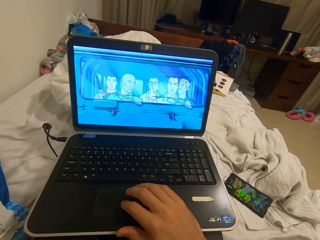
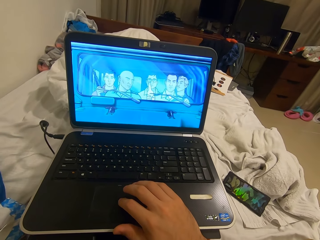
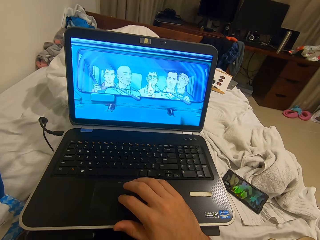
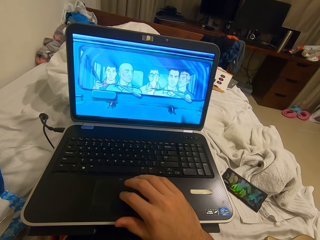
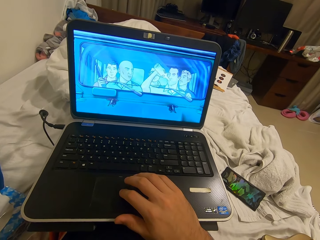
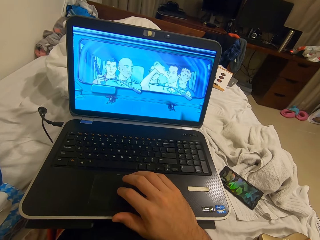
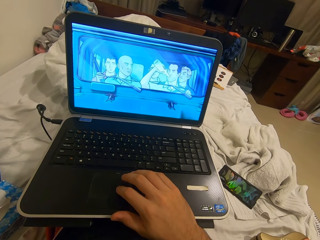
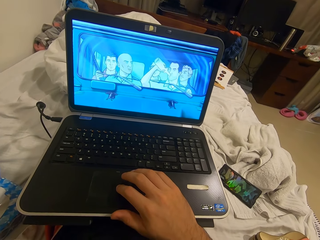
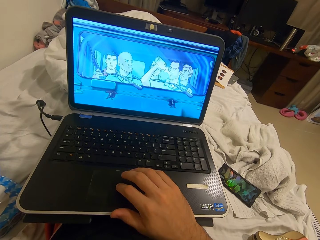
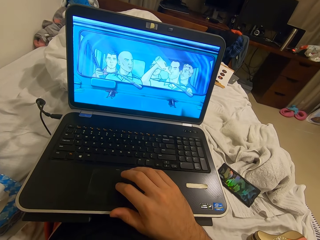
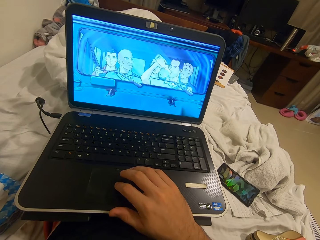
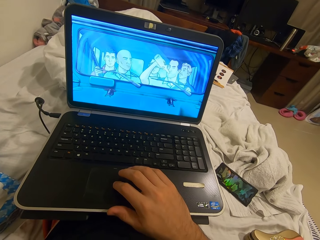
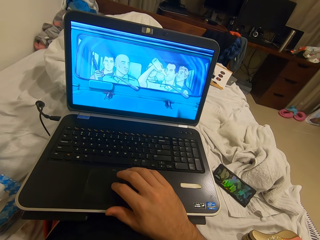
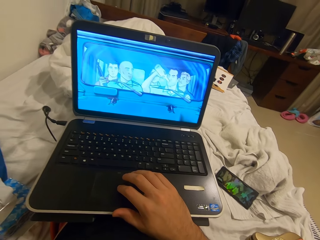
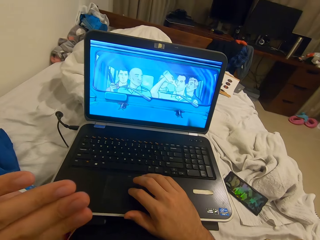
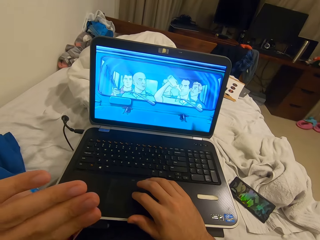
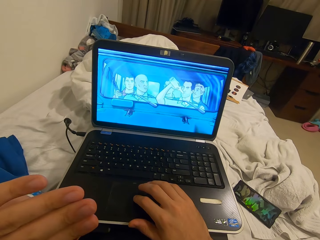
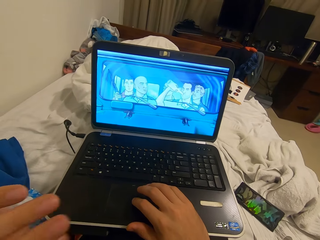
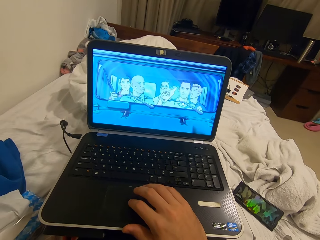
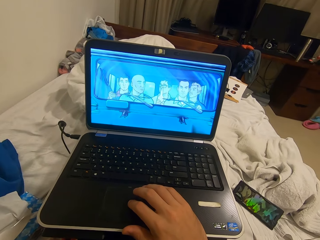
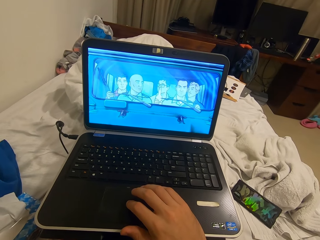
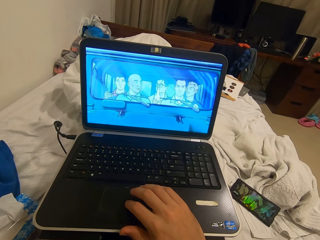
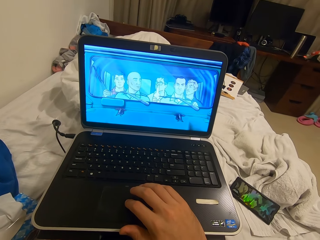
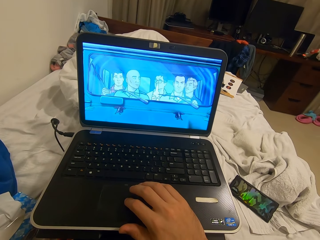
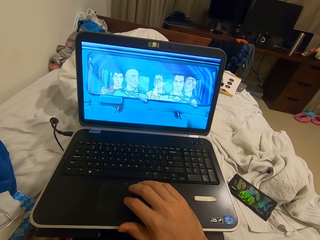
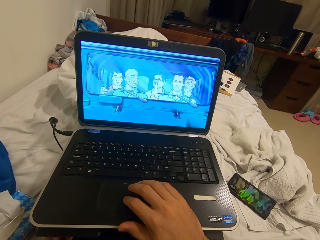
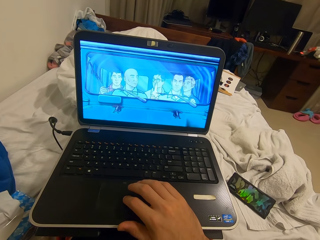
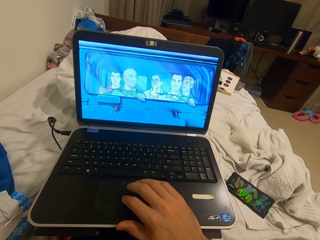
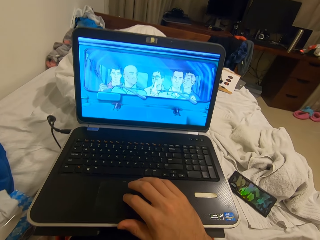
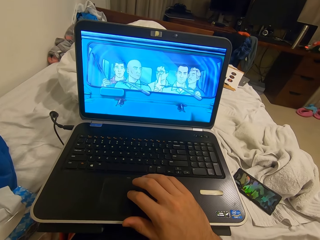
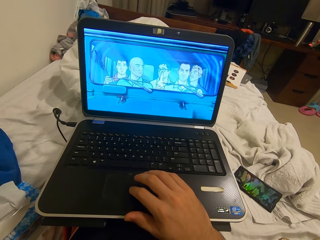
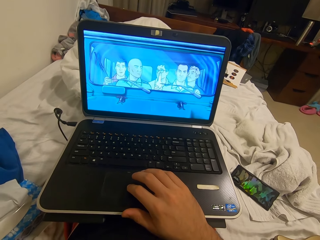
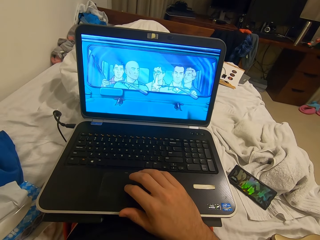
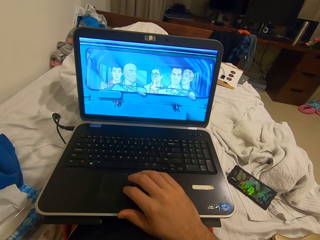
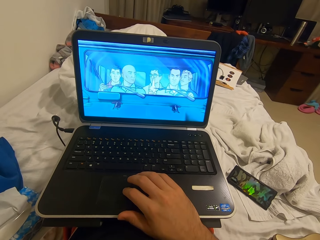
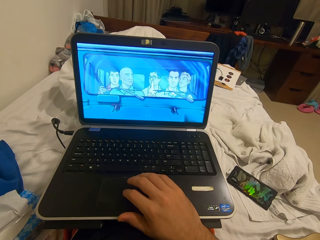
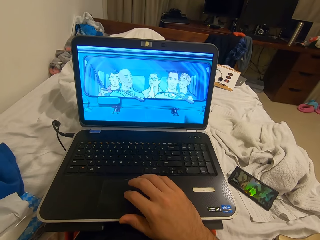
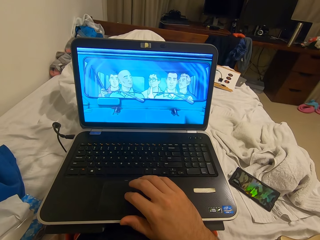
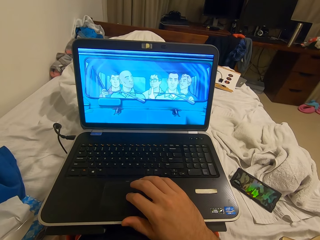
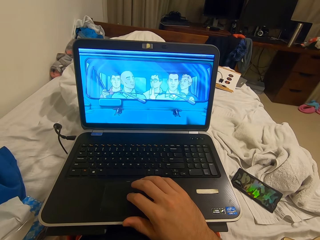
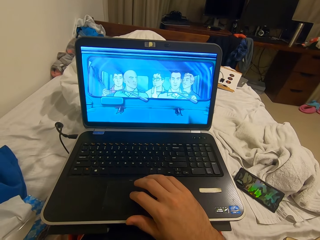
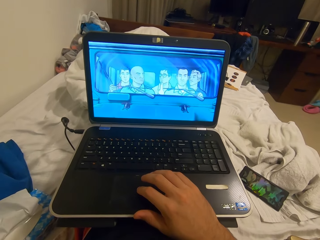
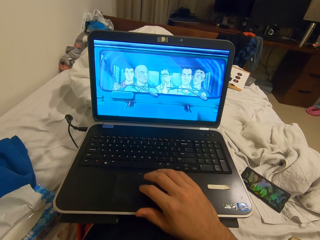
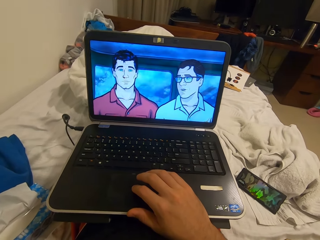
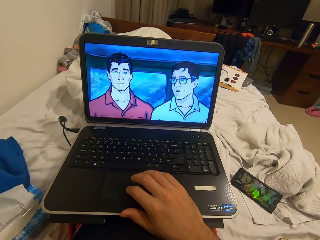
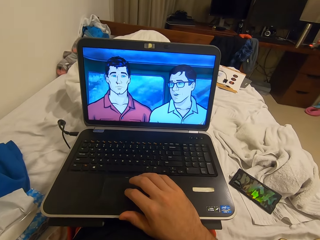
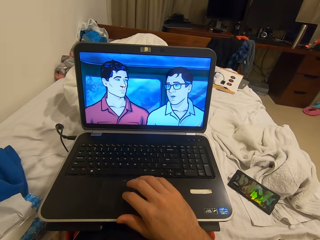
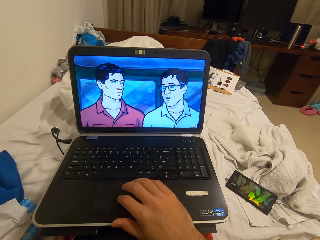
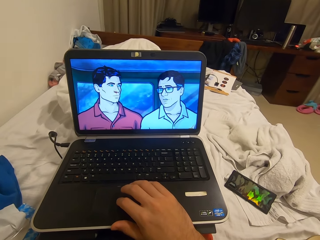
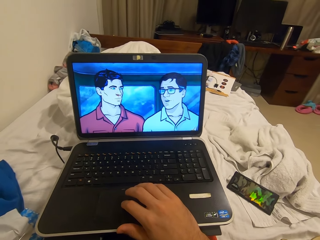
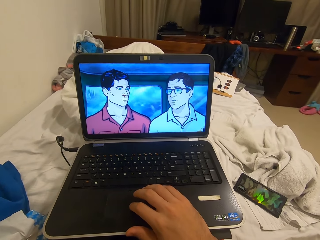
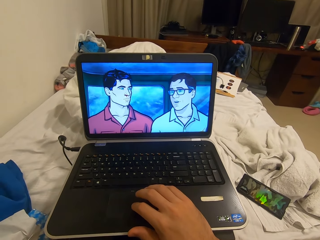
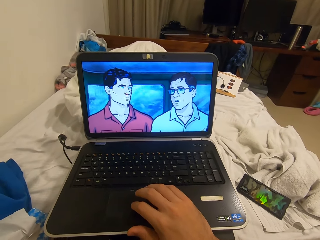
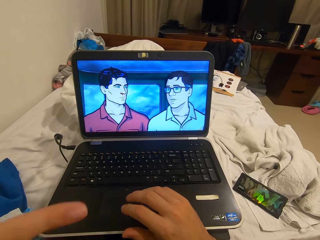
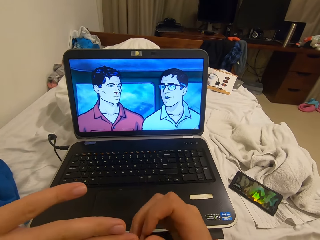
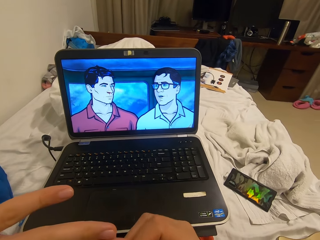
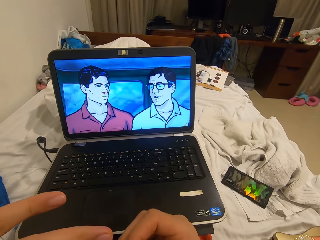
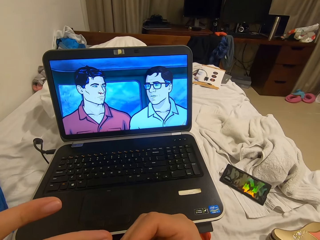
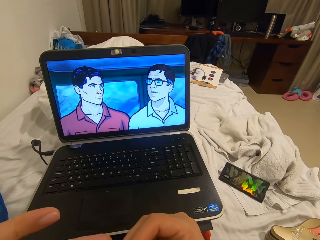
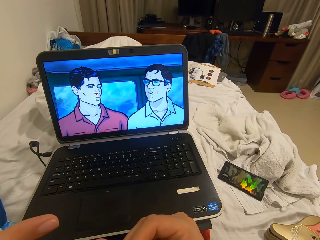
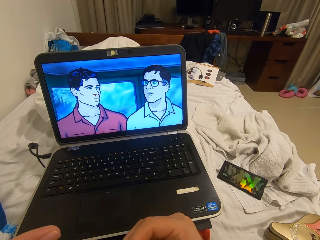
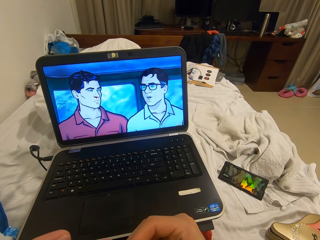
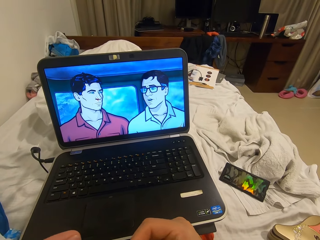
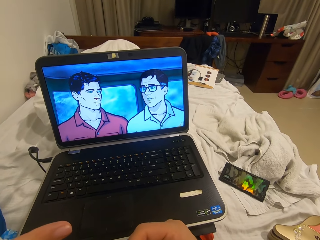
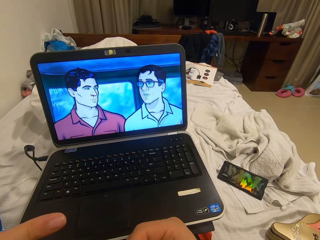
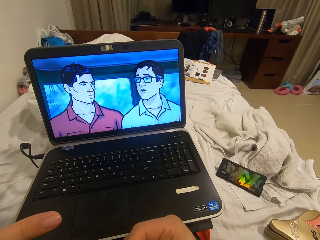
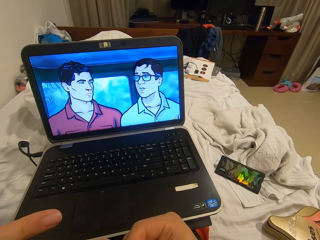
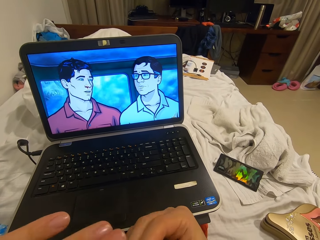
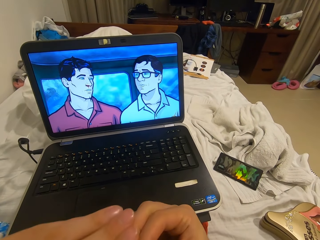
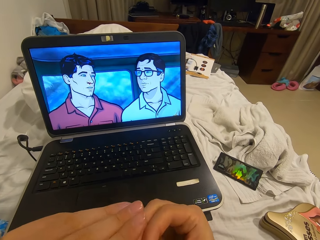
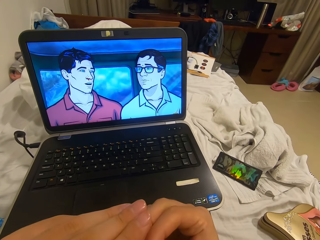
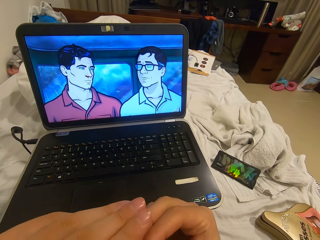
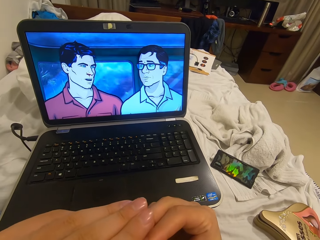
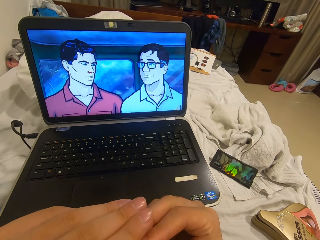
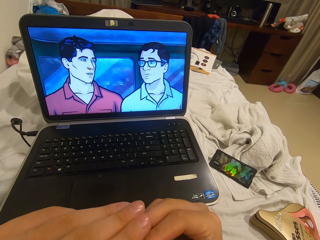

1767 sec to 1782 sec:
The camera wearer stares at his left hand. He moves the left hand. He bites his nails. He places the hand on the keyboard. He picks his nails with his right hand. He touches the fingers.

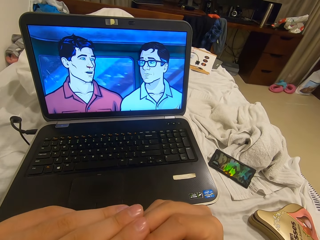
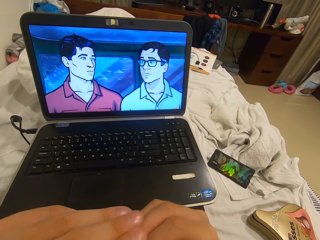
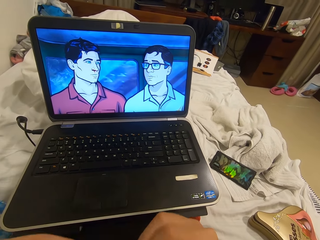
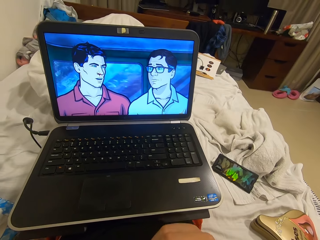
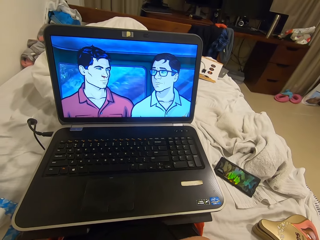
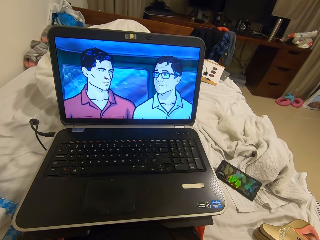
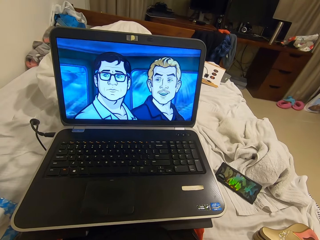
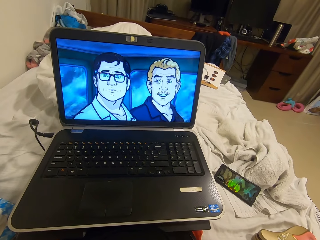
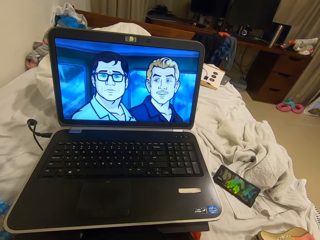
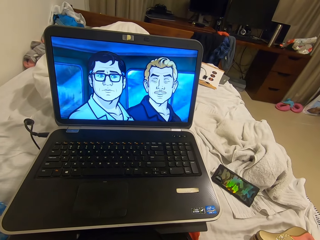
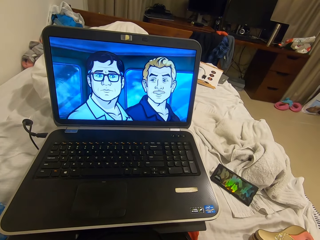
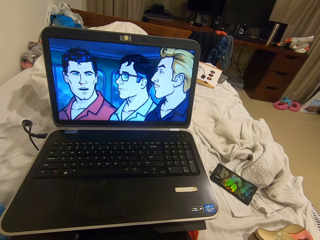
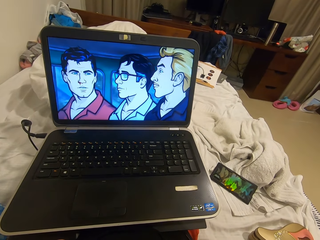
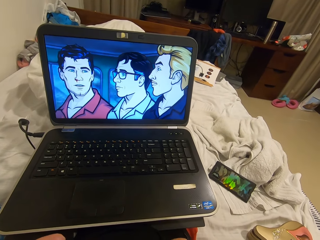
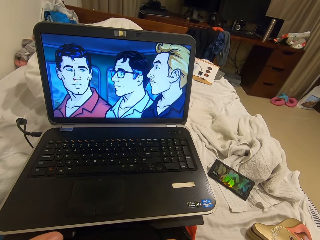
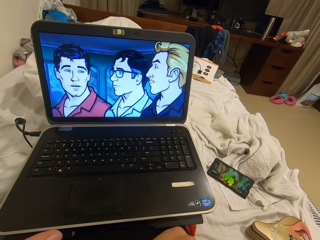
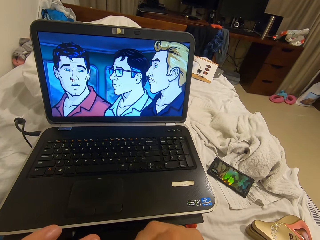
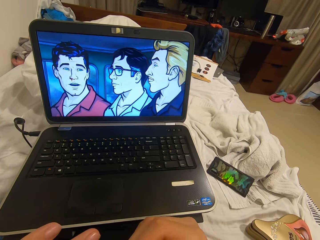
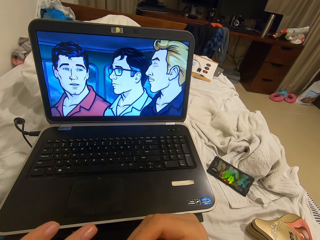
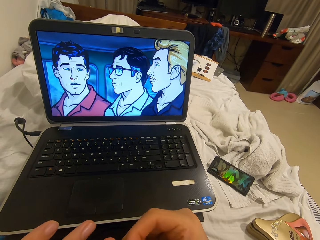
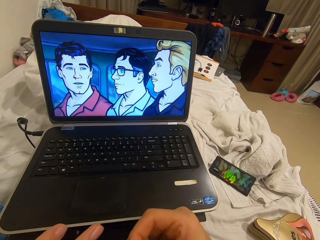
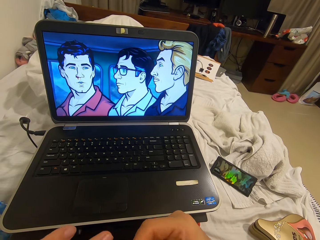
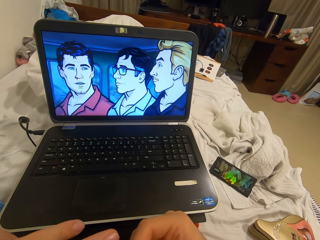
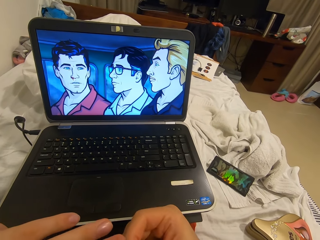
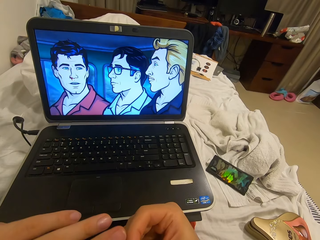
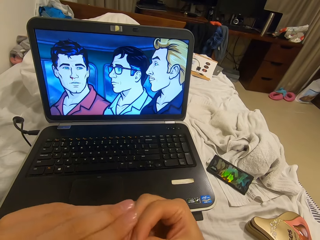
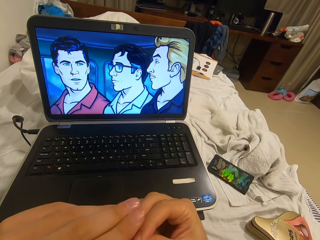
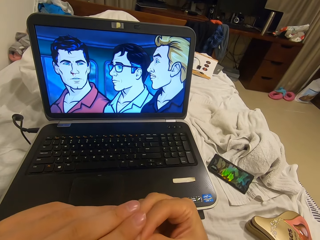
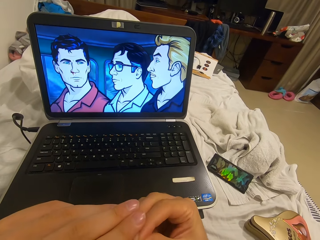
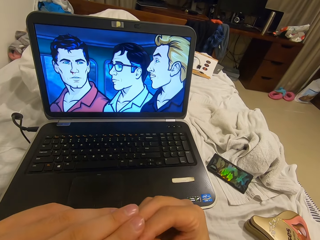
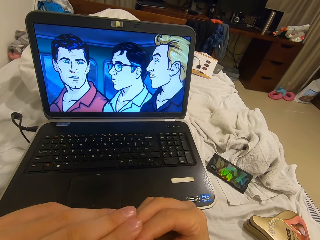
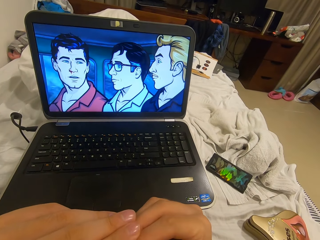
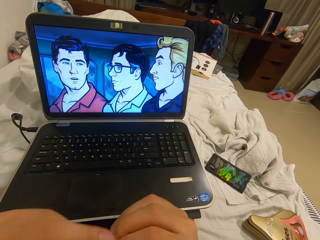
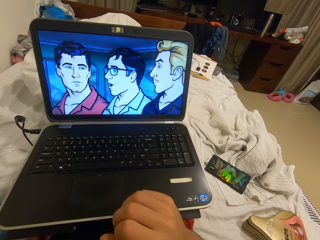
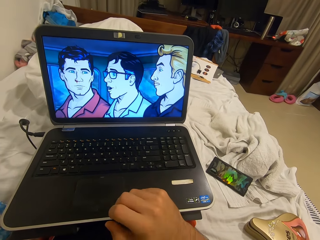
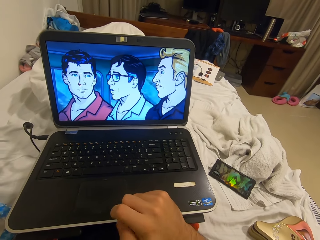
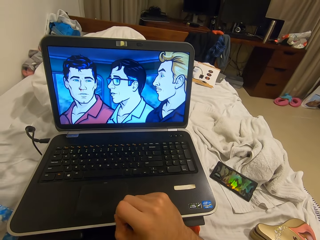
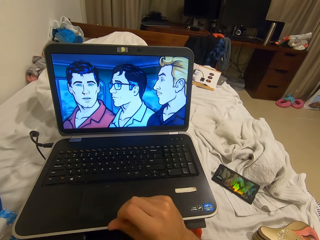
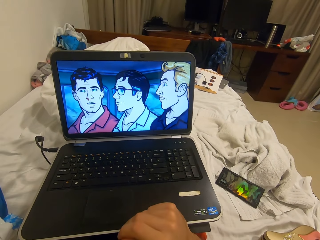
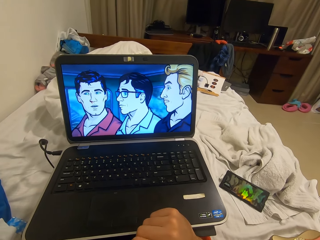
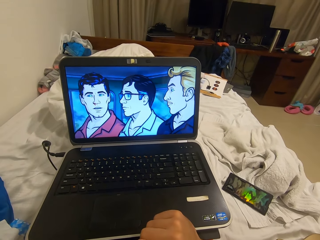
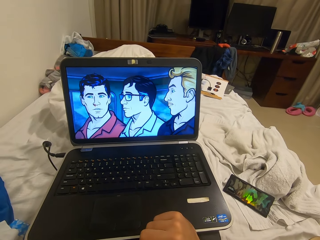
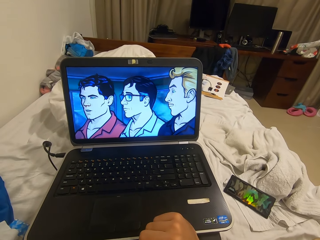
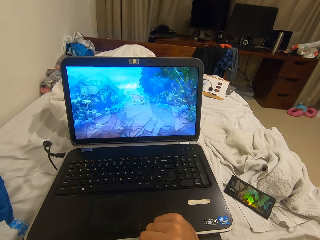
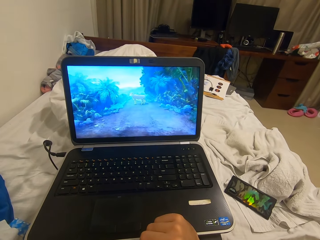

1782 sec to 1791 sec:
The camera wearer watches the laptop.
